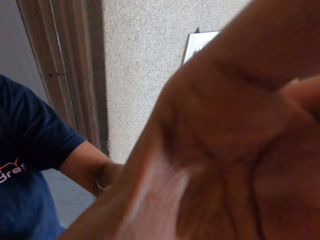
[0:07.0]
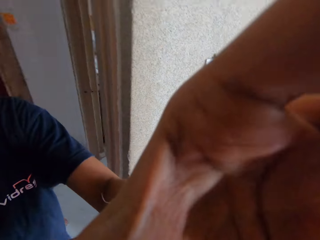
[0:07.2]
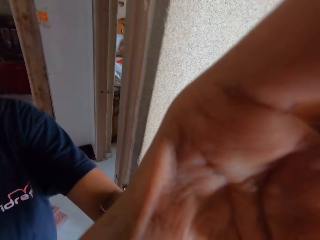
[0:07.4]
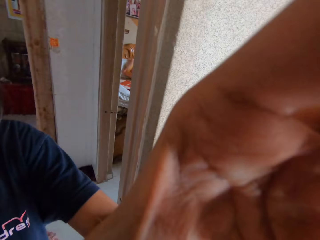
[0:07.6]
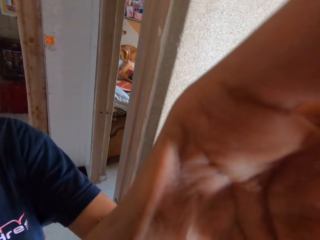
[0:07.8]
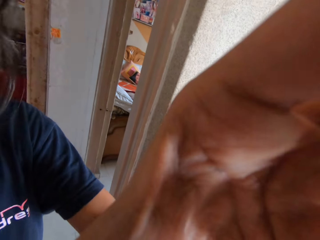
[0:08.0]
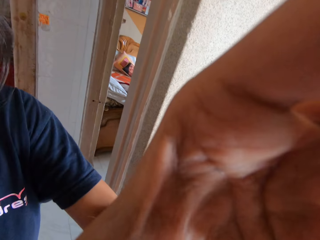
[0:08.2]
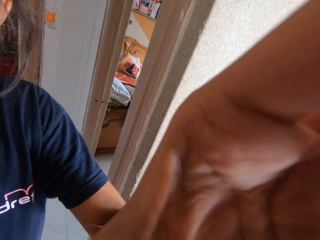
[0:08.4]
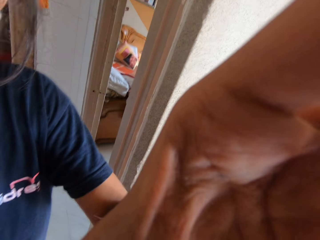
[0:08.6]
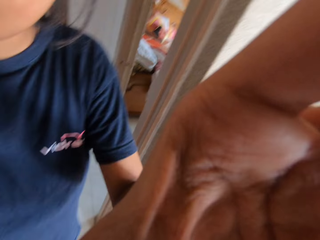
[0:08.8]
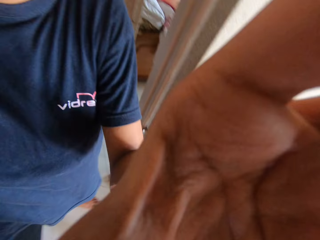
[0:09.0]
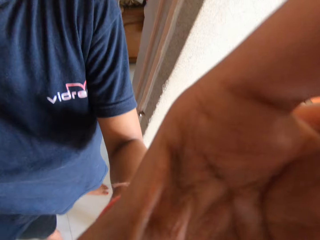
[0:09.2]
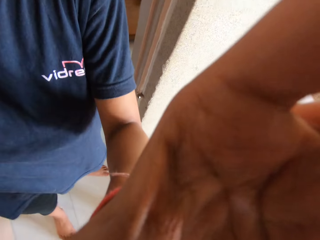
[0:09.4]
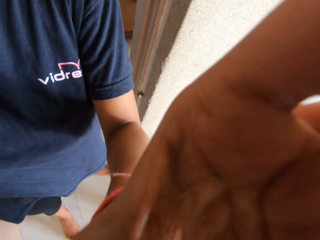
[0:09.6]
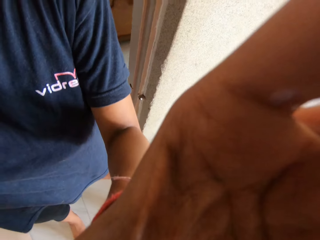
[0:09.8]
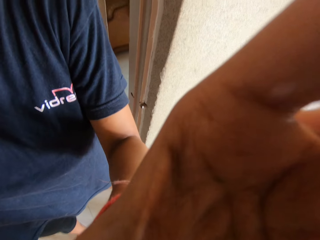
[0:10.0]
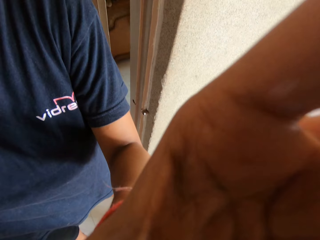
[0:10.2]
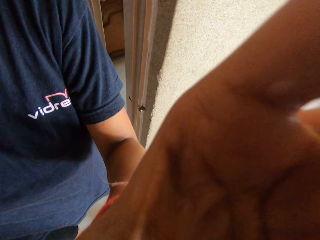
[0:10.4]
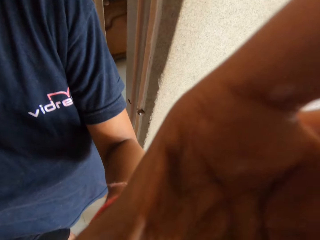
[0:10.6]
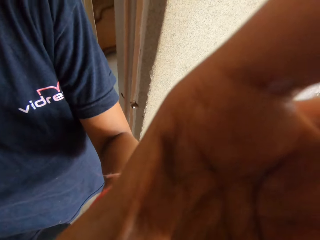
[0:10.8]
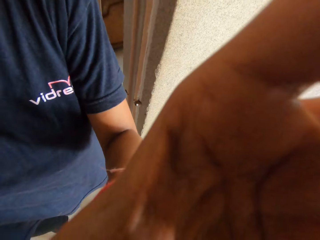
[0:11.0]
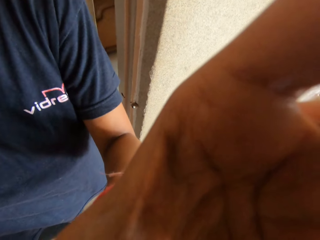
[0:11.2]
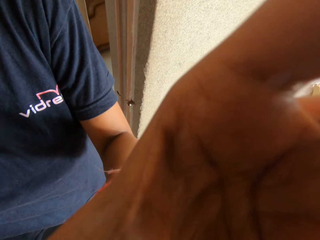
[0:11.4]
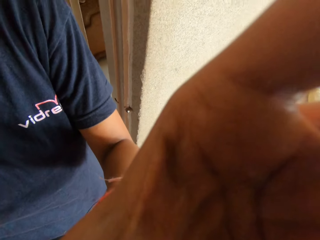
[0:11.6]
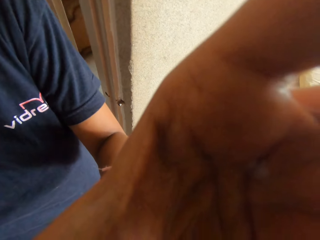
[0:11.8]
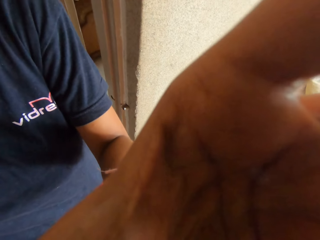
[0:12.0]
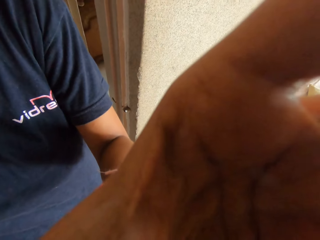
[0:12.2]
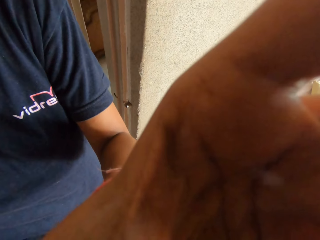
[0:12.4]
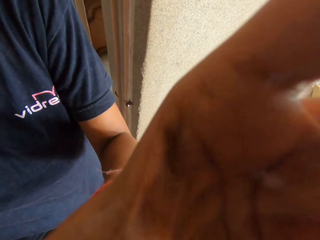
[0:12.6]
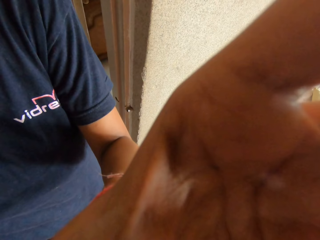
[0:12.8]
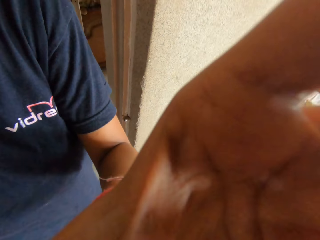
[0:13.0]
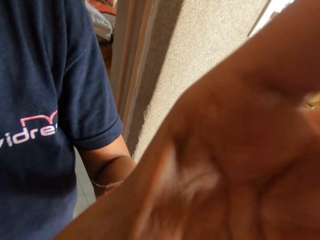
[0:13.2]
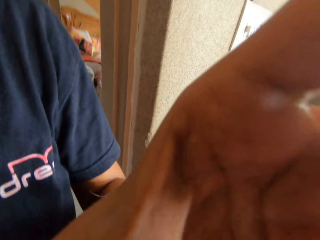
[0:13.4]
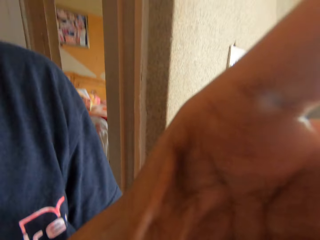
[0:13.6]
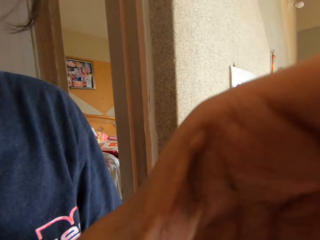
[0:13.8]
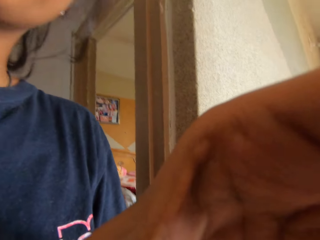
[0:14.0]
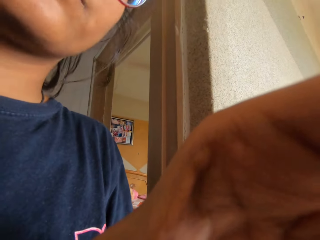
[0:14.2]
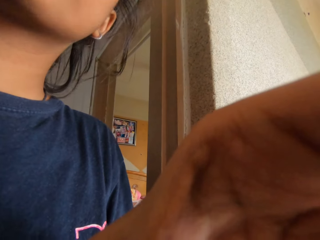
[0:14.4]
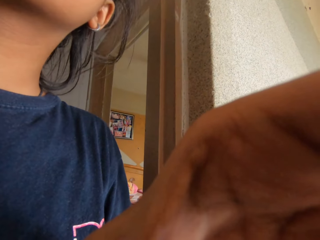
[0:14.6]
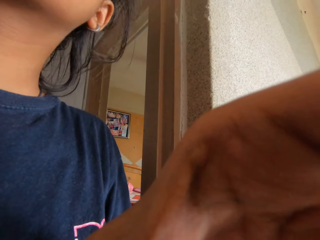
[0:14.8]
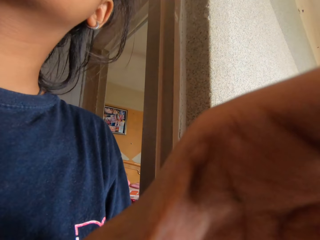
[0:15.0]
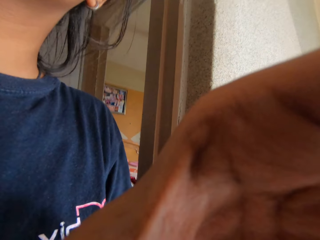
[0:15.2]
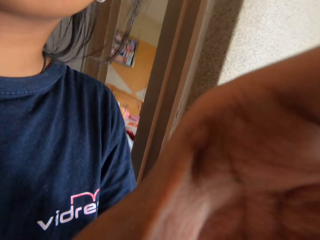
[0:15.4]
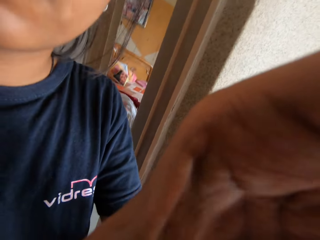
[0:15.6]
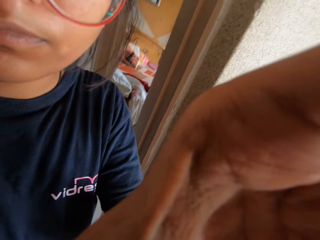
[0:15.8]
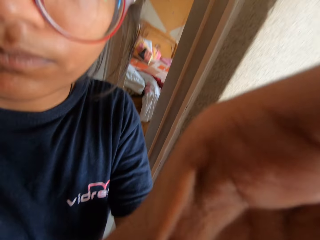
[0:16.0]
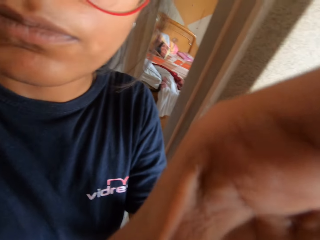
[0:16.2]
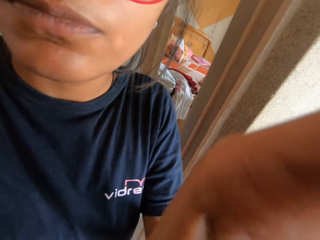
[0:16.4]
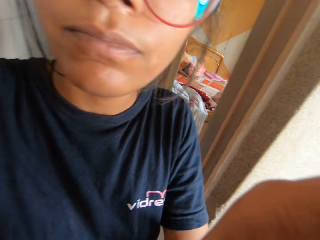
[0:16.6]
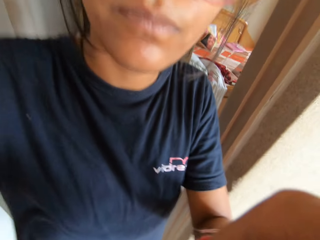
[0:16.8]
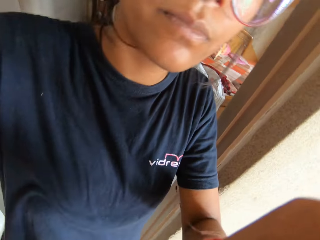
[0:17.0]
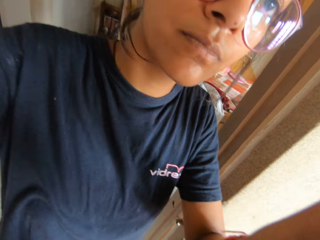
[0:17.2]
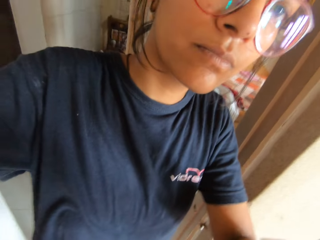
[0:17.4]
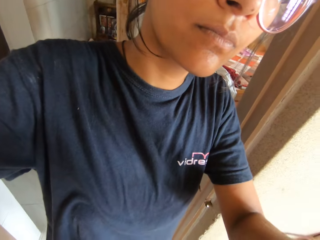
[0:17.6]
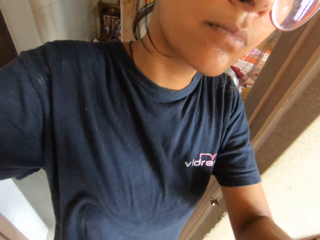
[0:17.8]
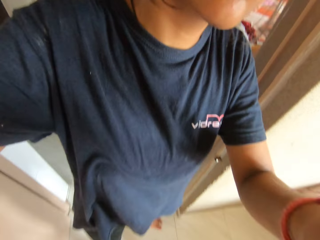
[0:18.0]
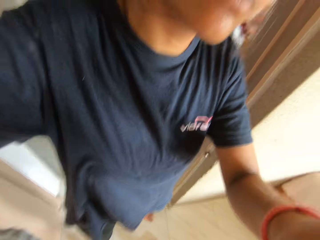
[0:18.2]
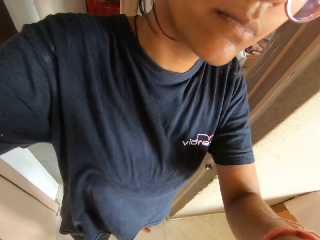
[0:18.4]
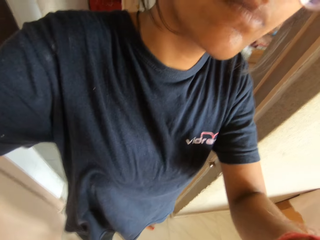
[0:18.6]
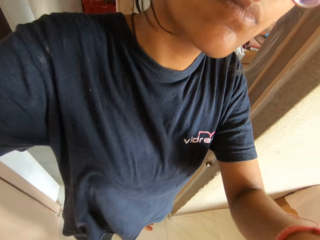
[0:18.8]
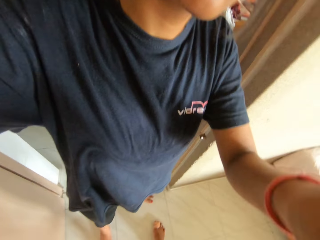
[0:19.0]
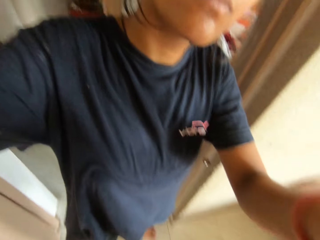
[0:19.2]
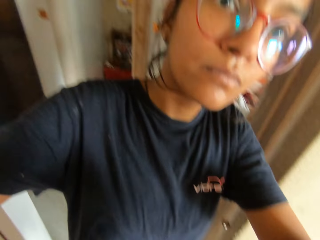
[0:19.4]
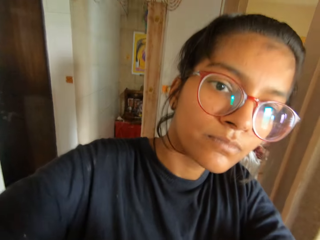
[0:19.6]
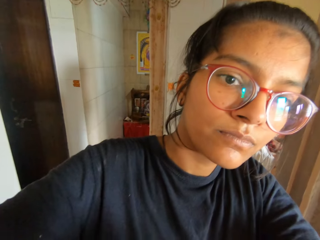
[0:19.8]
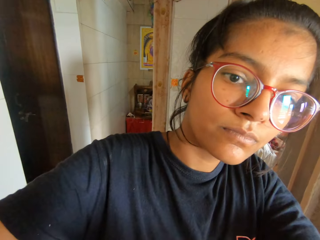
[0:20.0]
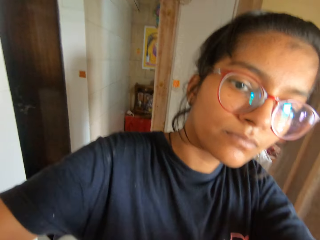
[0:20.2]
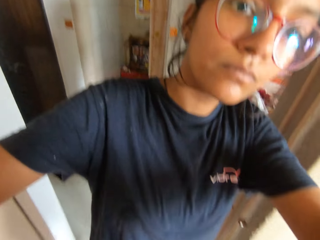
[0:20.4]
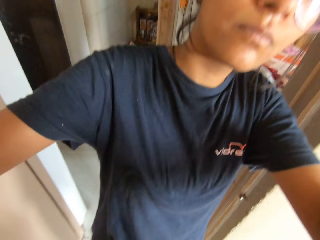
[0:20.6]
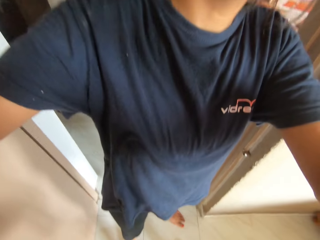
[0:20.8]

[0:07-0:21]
A woman fixes the camera head strap on the camera wearer's head with her left hand. The woman fixes the camera head strap on the camera wearer's head with both hands.

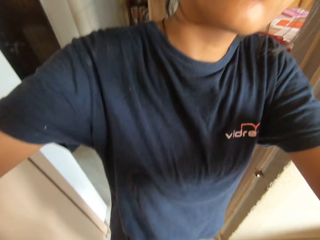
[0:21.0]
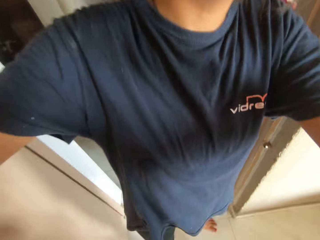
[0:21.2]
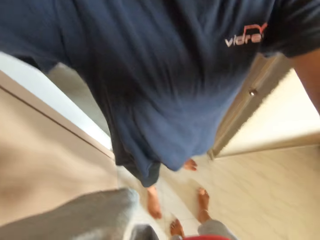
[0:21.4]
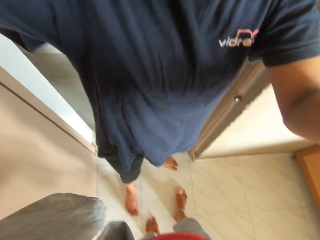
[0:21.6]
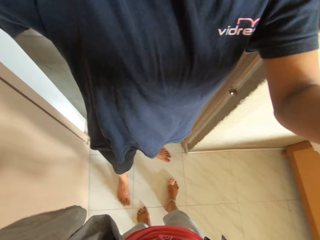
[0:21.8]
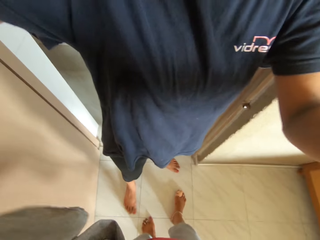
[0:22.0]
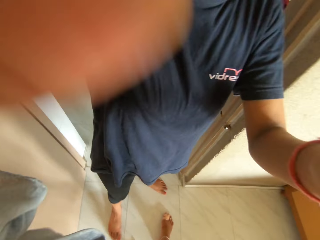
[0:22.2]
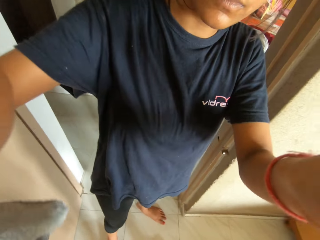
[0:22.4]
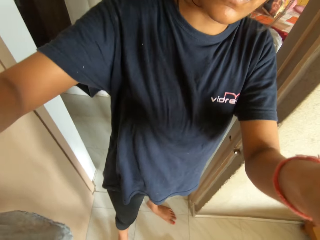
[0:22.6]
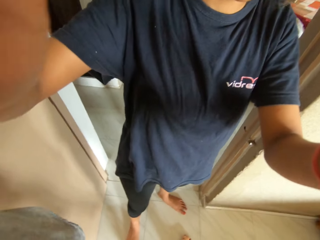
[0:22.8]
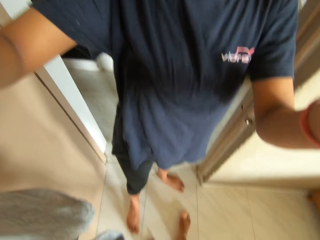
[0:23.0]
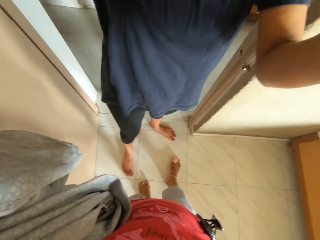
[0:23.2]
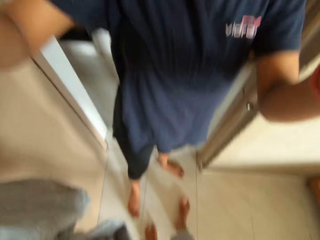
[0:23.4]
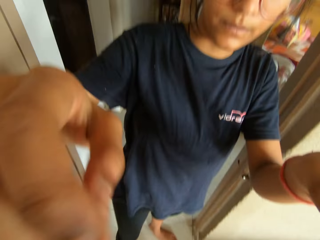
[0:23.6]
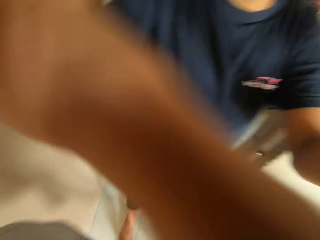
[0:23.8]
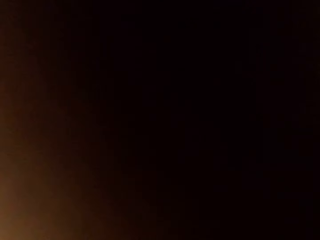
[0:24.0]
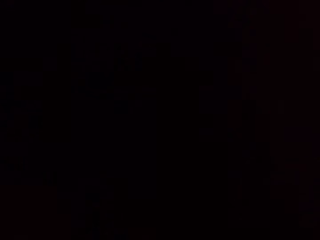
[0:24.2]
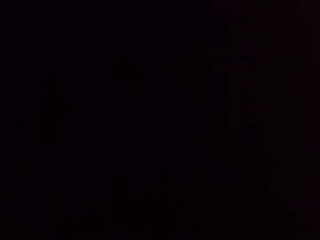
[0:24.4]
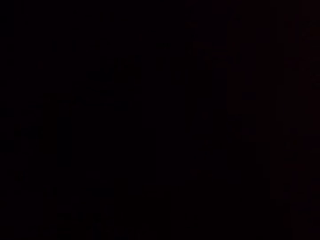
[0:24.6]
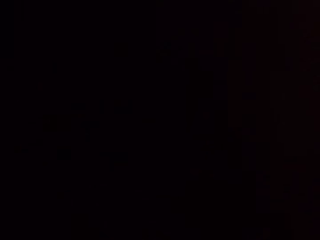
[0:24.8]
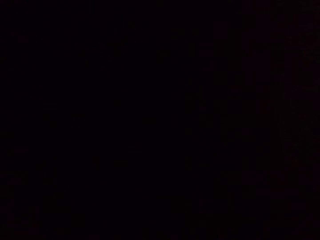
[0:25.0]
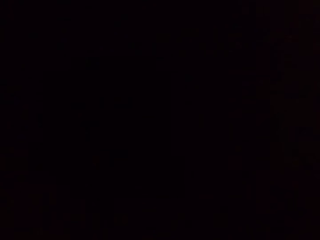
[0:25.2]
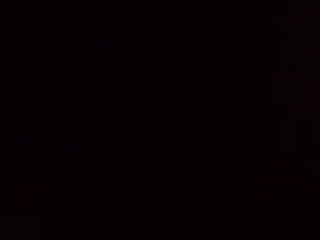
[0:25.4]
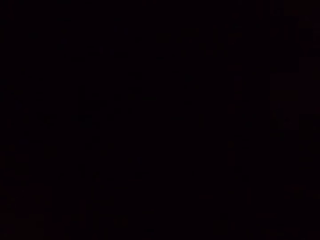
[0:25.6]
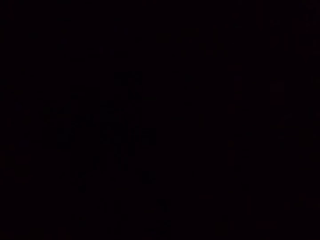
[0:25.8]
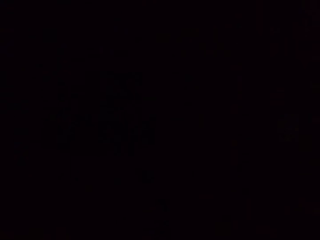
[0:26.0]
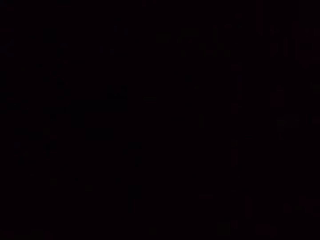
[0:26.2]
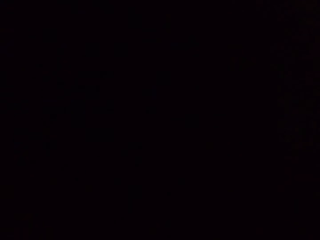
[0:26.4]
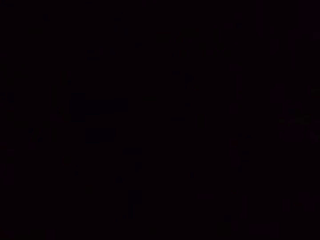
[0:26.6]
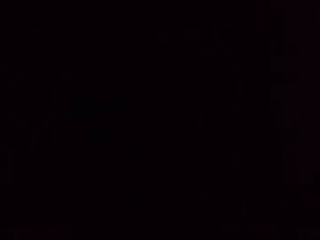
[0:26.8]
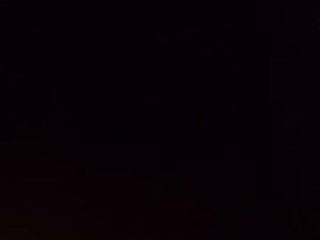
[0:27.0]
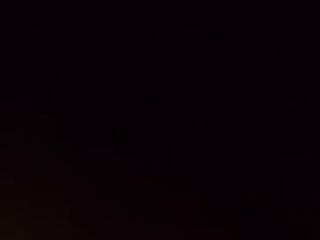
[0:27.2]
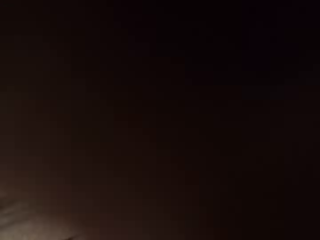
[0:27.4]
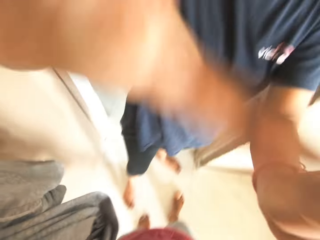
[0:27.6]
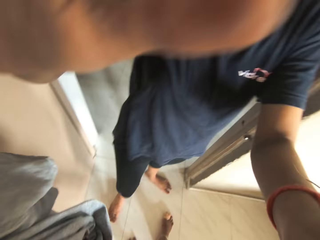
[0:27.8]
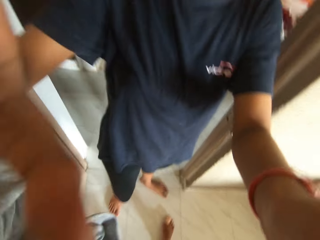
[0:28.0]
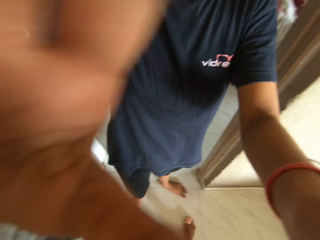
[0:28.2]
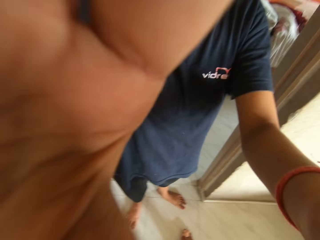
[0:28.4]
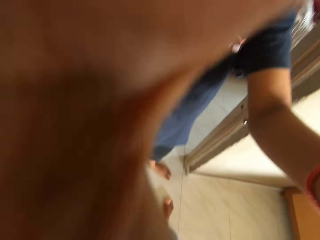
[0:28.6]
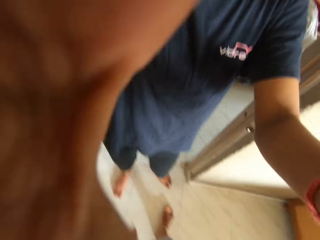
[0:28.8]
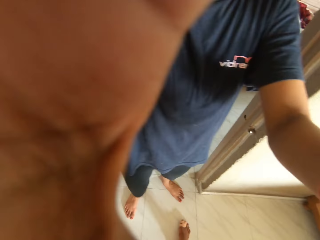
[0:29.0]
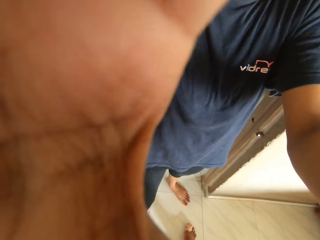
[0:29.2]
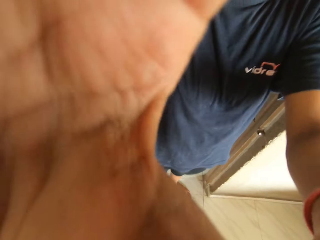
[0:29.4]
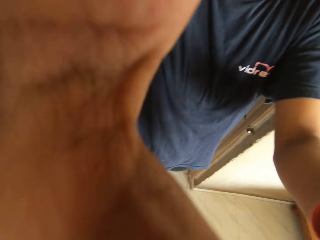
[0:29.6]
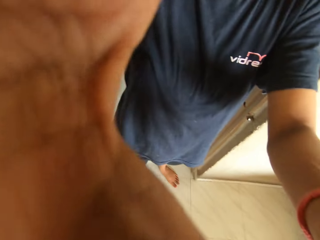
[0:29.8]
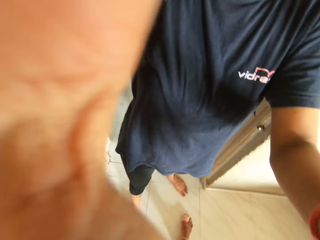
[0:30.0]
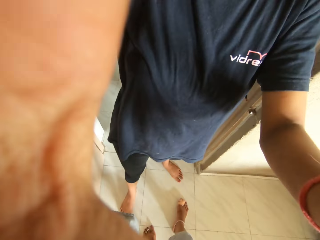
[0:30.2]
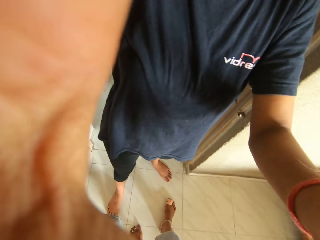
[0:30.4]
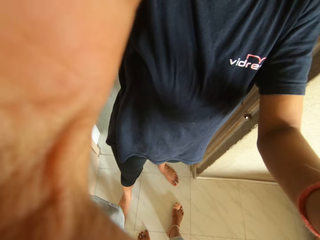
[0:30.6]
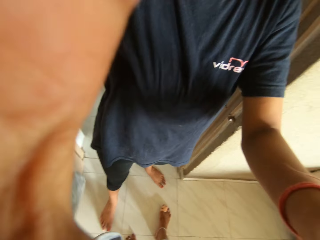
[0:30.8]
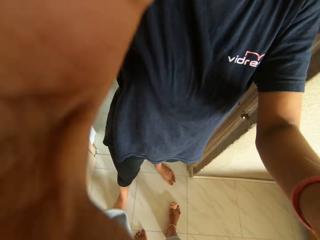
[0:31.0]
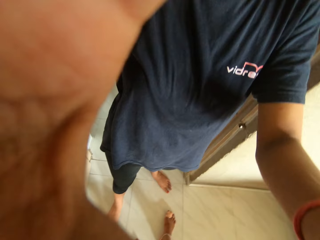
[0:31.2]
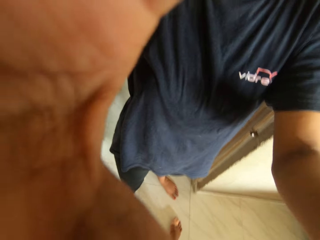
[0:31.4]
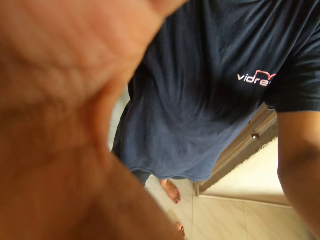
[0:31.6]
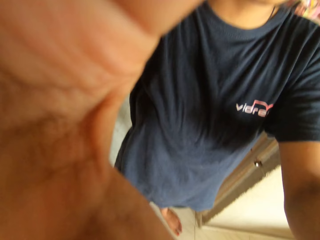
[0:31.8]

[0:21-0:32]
The camera wearer wears a camera.
